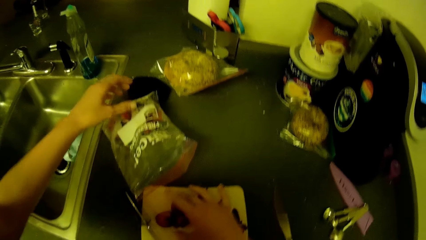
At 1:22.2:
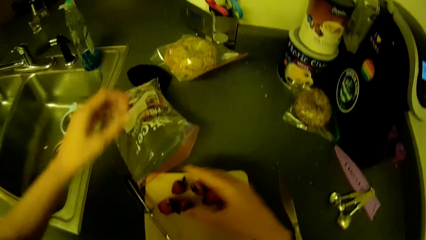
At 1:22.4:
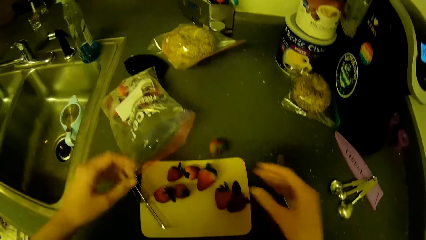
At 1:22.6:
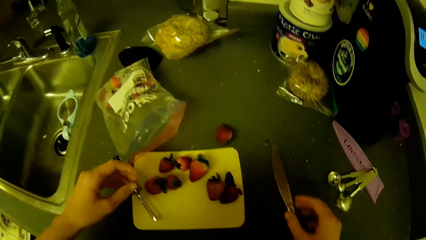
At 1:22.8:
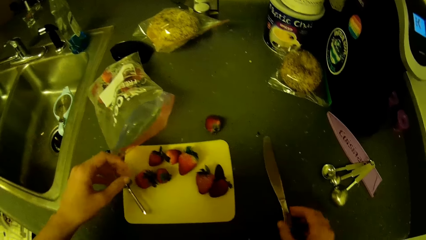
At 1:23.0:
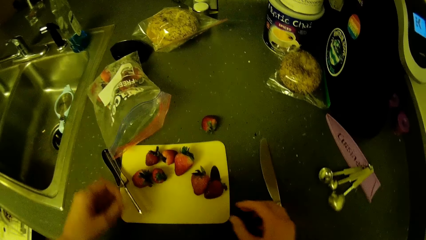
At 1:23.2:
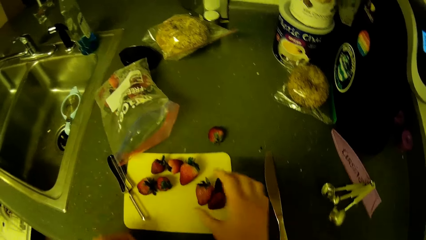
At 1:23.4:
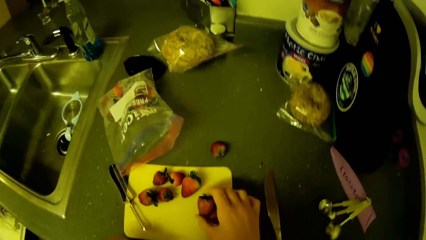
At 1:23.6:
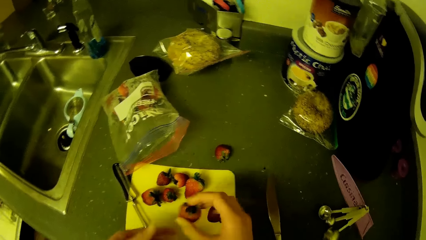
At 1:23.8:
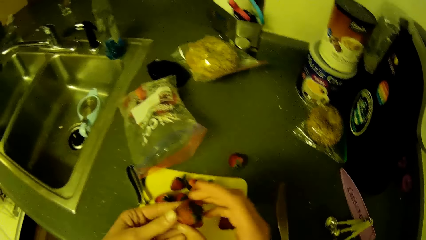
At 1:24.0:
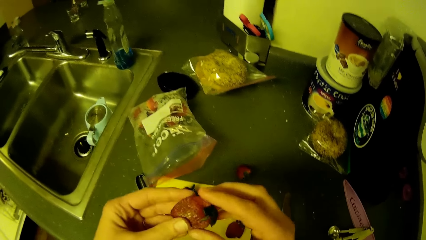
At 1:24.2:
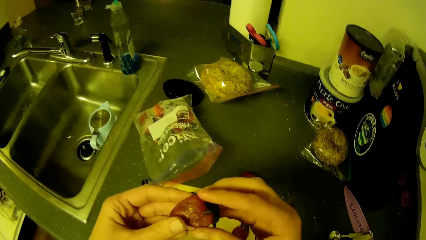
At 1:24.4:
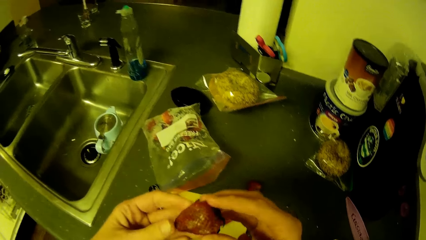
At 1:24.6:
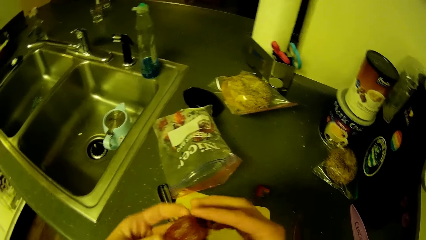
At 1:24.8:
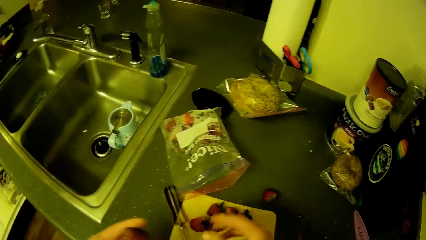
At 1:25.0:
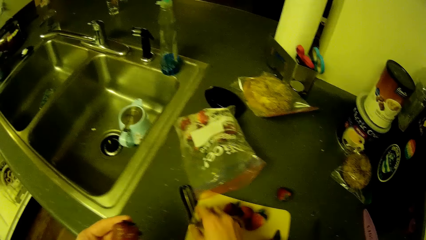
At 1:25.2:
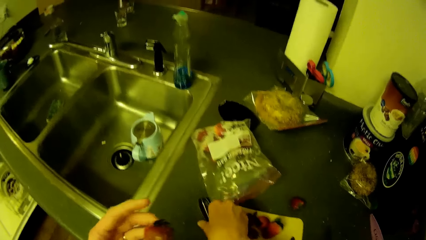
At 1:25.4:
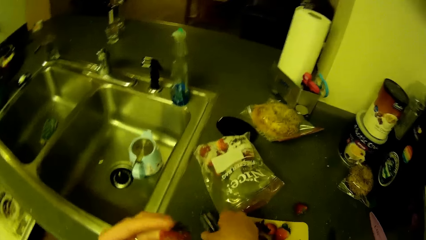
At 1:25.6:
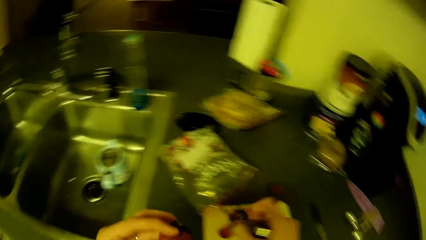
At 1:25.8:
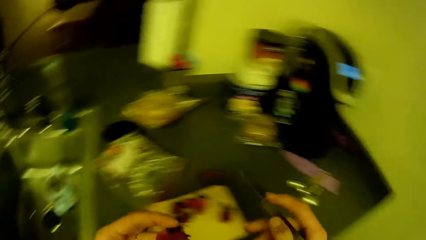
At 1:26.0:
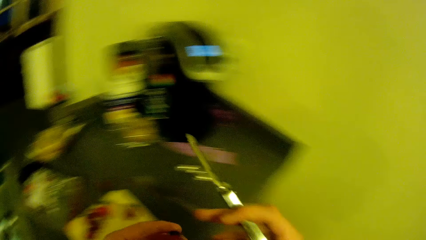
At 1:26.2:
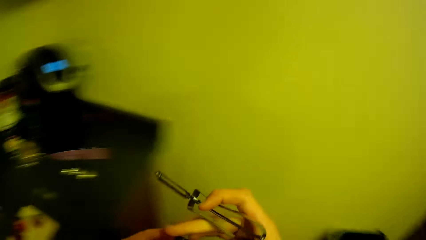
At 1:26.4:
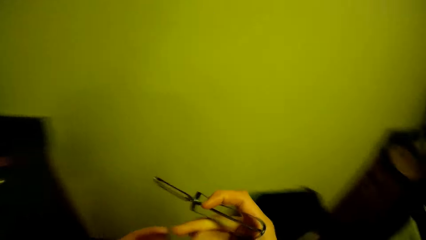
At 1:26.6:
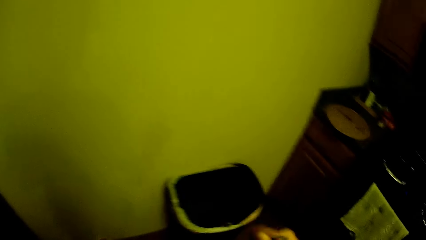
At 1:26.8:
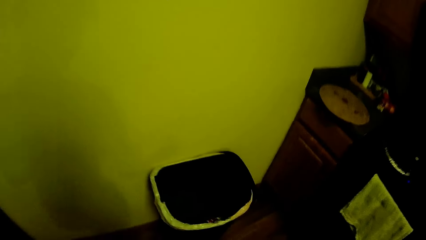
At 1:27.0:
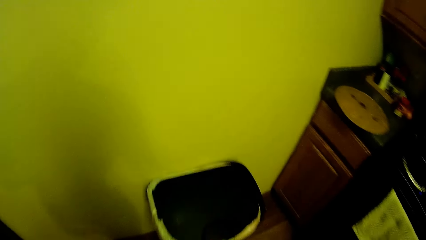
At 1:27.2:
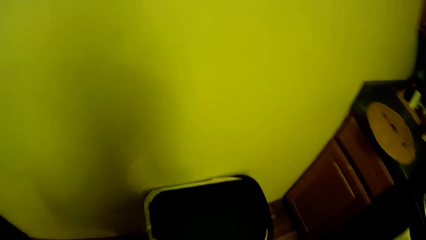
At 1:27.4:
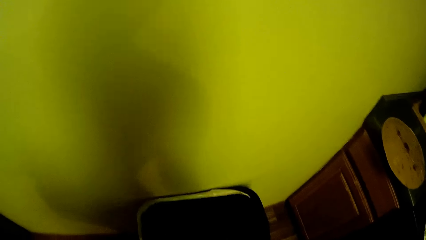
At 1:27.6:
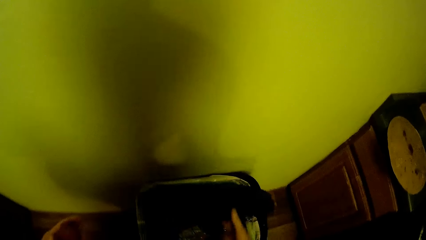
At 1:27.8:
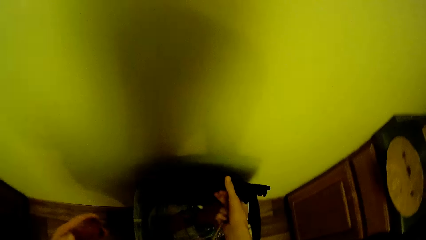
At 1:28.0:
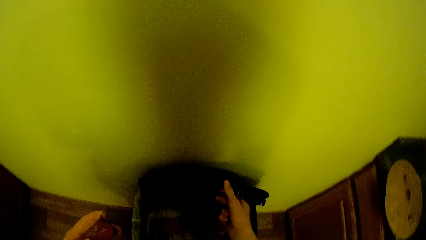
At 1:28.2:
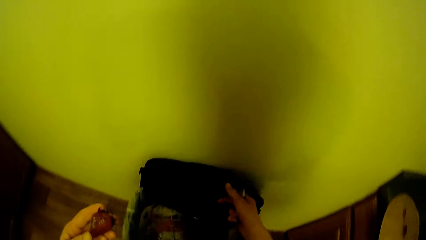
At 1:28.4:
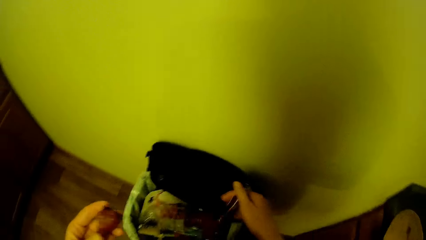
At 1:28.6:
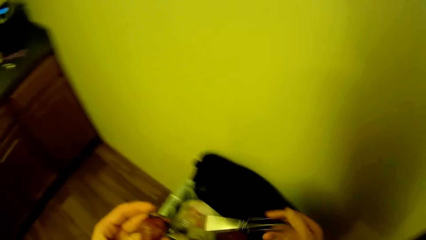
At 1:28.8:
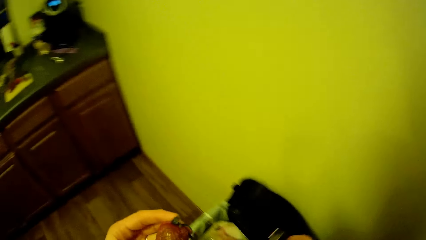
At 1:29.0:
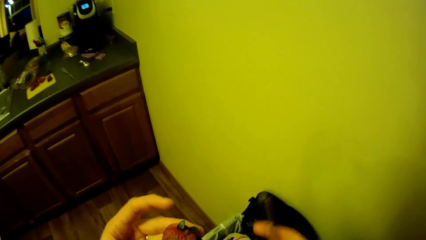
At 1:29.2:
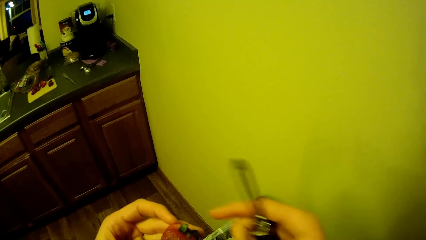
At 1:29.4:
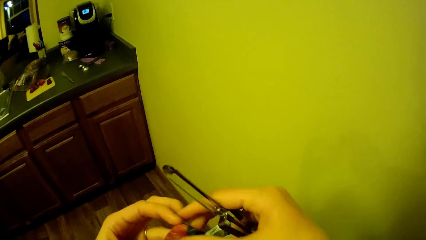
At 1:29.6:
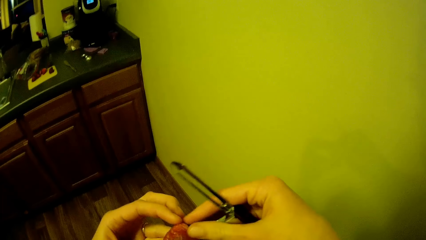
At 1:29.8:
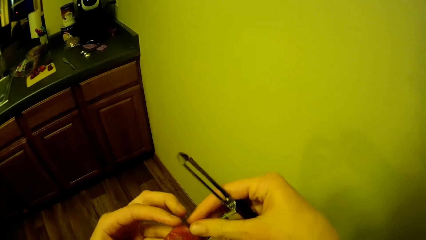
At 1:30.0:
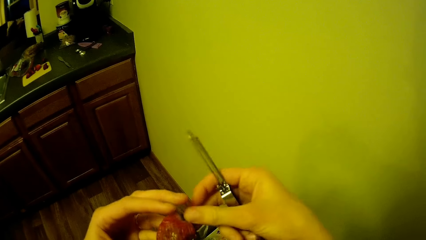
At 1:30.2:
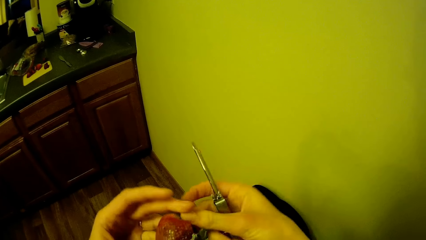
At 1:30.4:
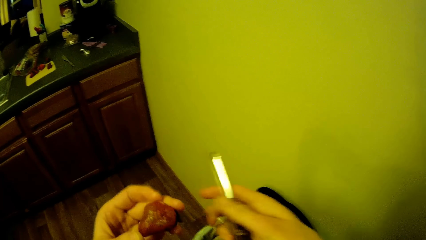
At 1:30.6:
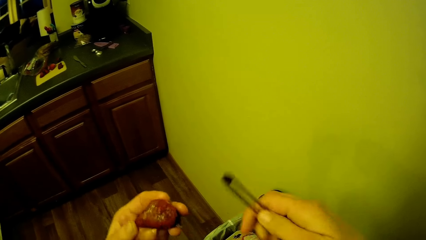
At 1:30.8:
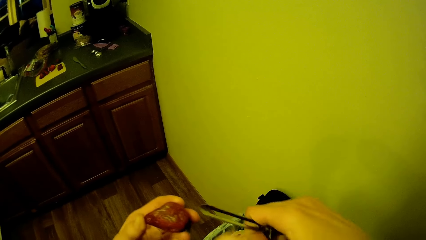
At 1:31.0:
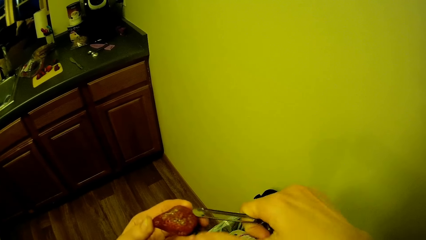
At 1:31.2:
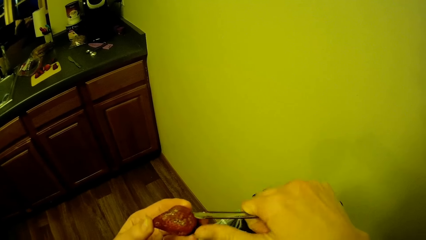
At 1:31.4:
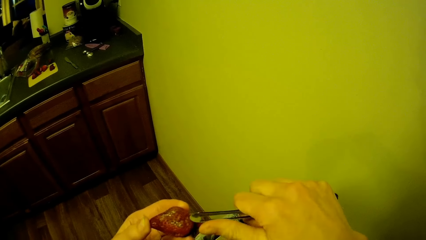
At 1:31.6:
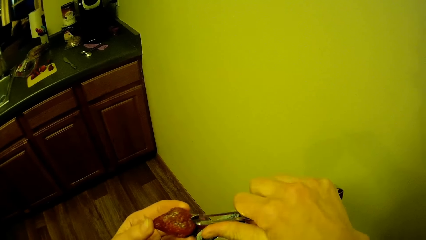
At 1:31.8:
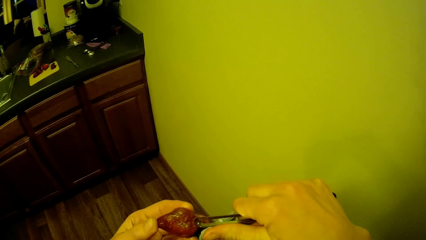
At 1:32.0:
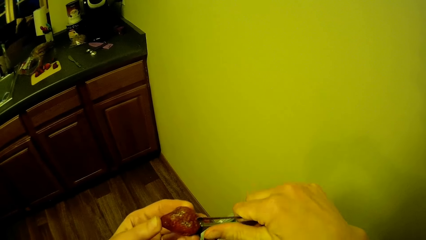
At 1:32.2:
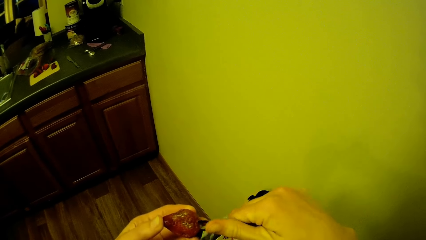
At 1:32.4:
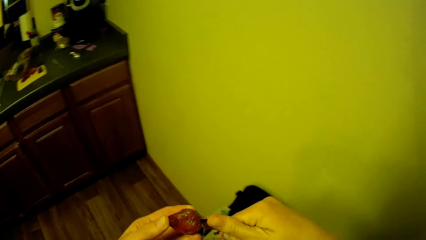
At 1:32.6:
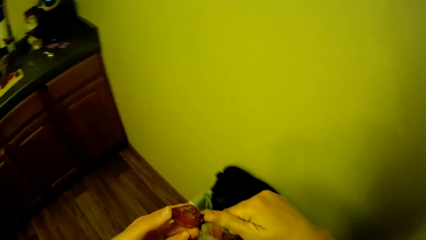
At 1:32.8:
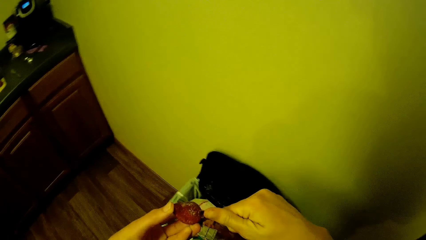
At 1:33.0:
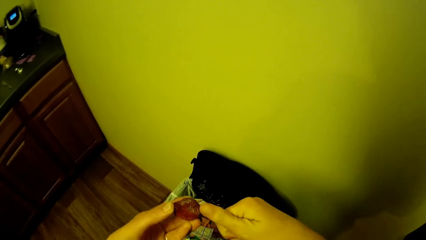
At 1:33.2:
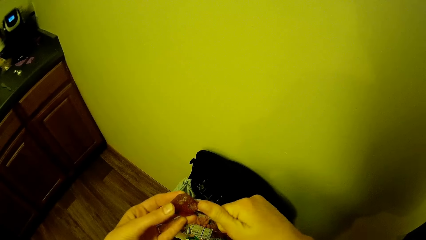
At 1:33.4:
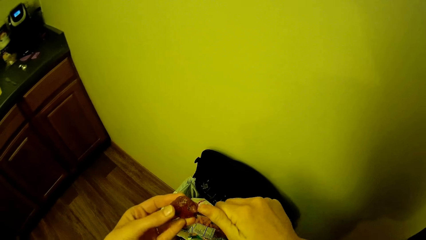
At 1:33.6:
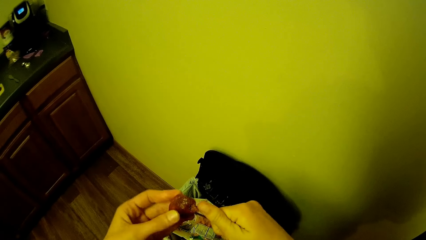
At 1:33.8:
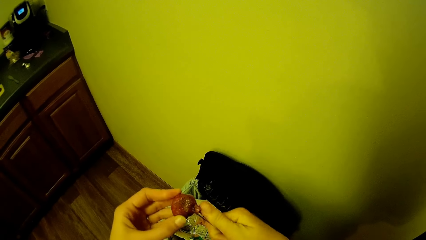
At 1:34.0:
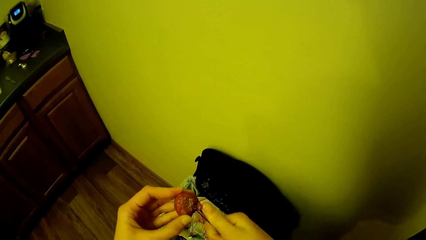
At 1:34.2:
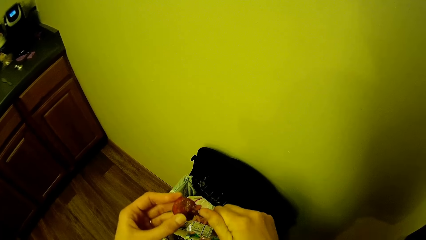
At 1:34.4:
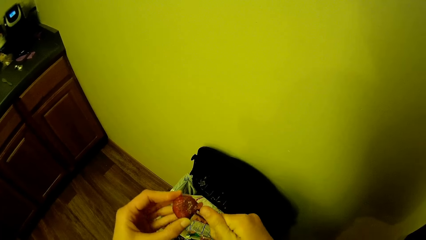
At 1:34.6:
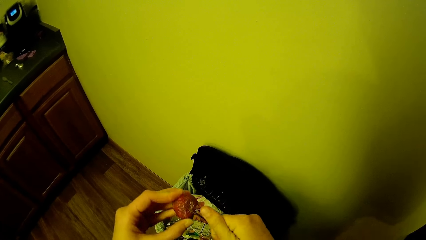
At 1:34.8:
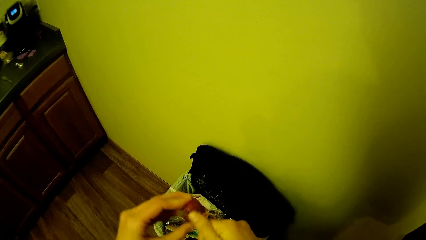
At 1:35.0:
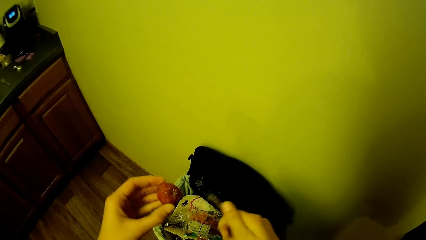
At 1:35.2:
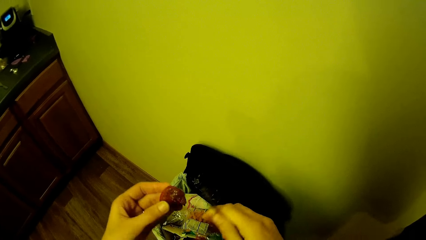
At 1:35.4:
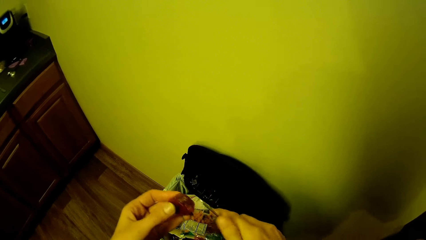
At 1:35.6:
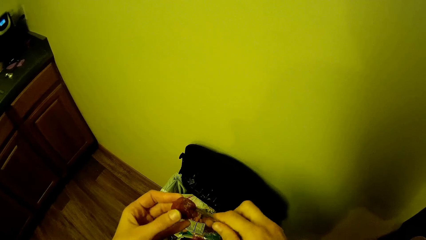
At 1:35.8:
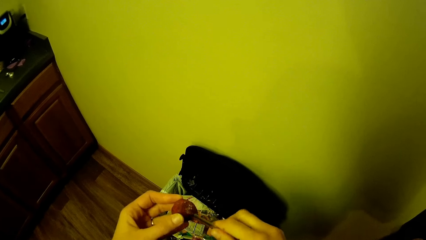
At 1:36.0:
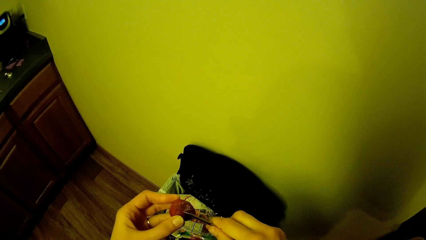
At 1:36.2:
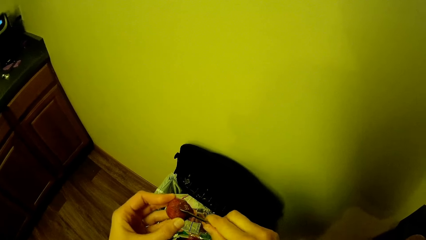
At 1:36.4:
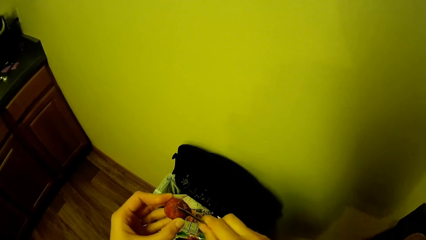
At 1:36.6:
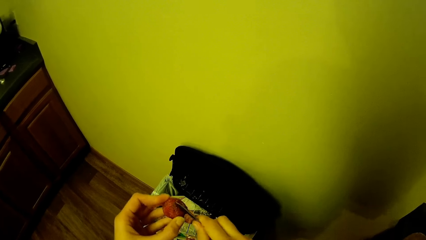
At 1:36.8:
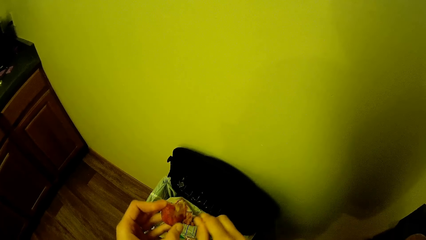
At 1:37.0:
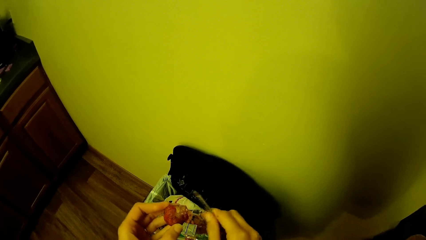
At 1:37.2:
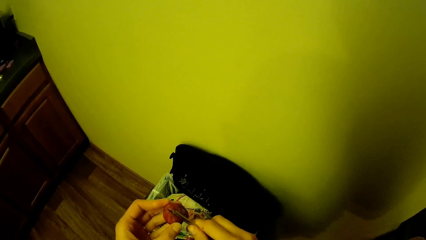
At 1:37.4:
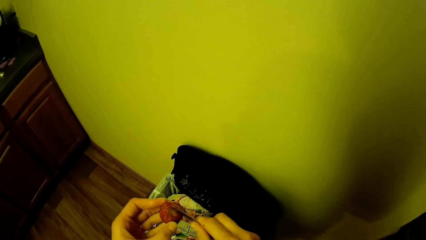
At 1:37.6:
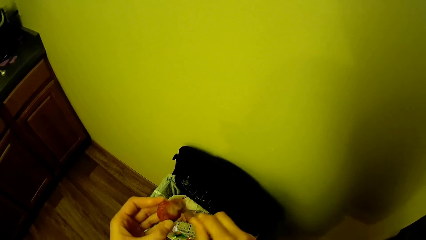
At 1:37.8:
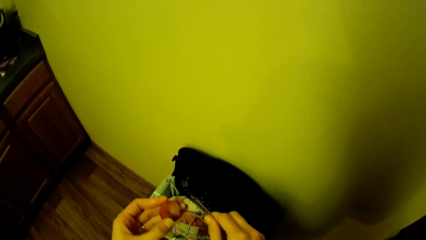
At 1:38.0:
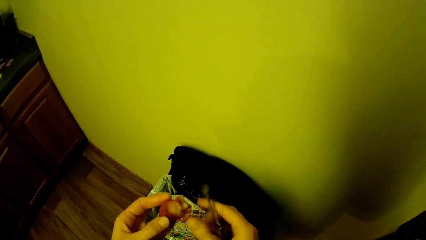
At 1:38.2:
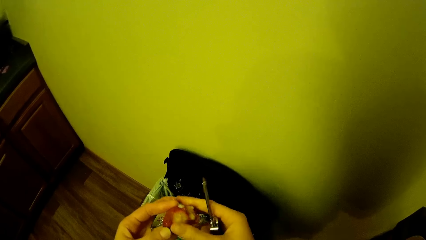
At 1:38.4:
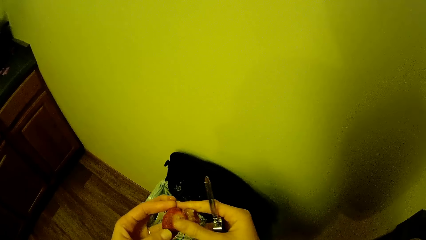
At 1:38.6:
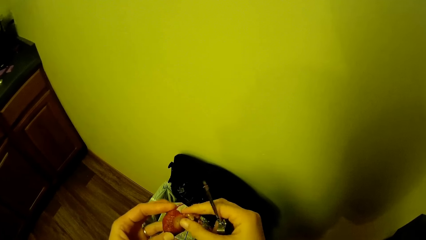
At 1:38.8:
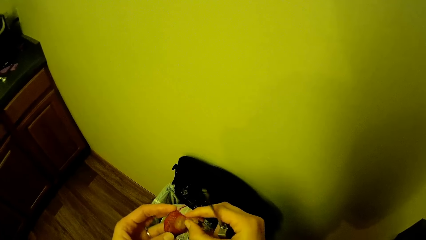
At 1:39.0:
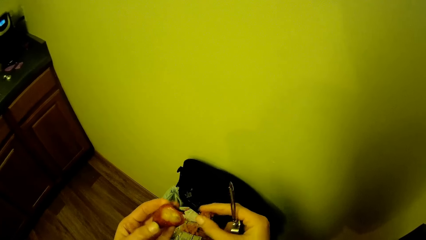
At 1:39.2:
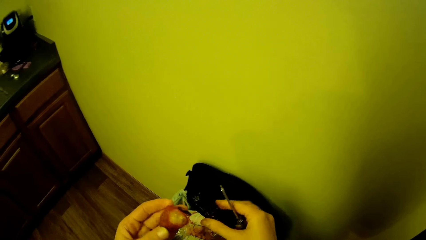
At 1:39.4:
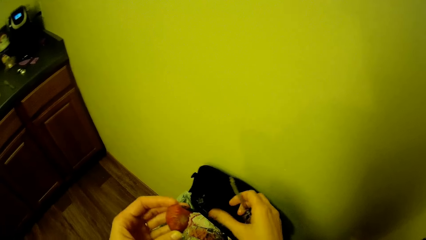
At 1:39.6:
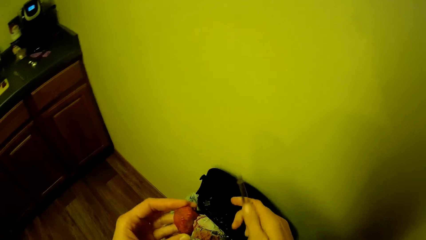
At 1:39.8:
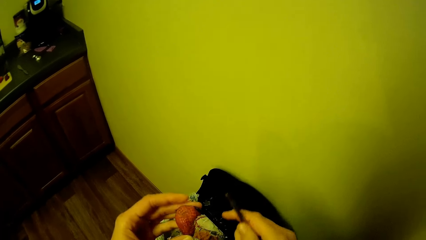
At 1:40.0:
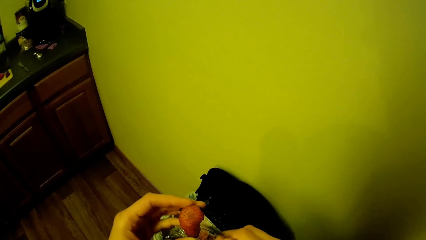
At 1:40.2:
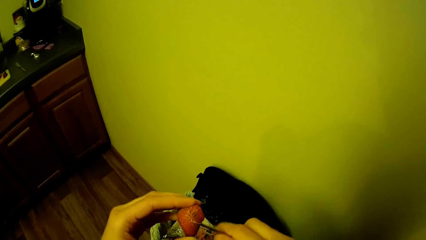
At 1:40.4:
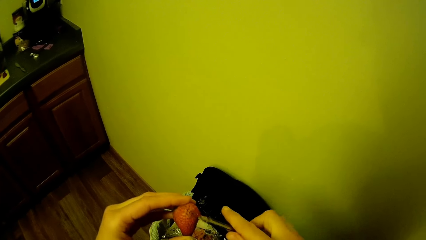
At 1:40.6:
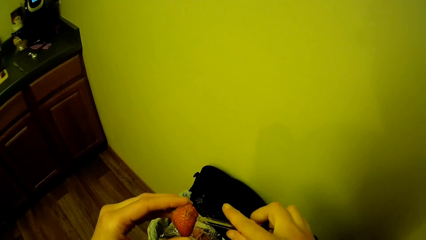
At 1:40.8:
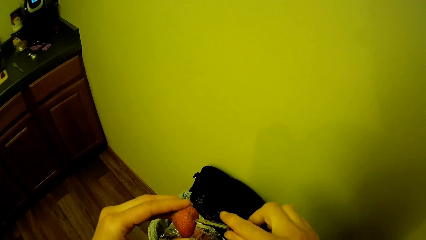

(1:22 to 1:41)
The camera wearer pours the strawberries on the cutting board on the kitchen cabinet. They pick up a strawberry from the cutting board. They pick another strawberry from the cutting board on the kitchen cabinet. They turn around and move close to the bin. They open the bin. They turn something. They touch a strawberry. They peel the strawberry with the fruit peeler. They remove the spoilt part of the strawberry.
